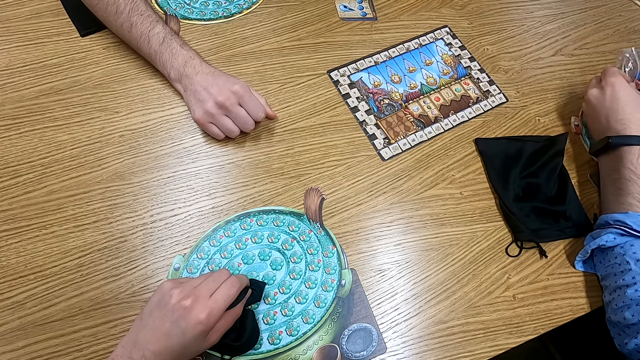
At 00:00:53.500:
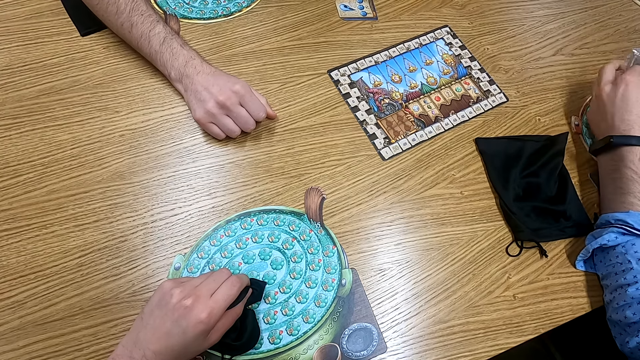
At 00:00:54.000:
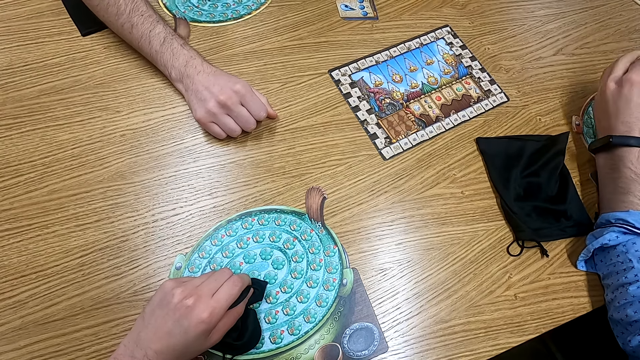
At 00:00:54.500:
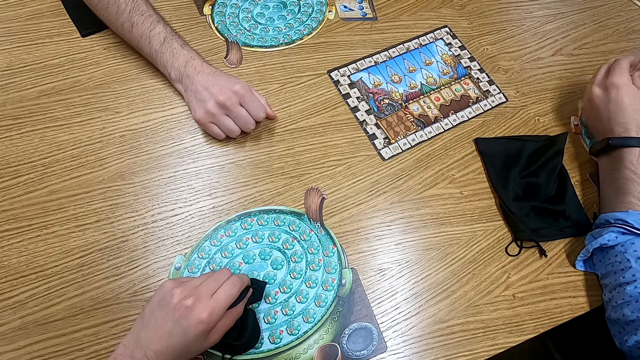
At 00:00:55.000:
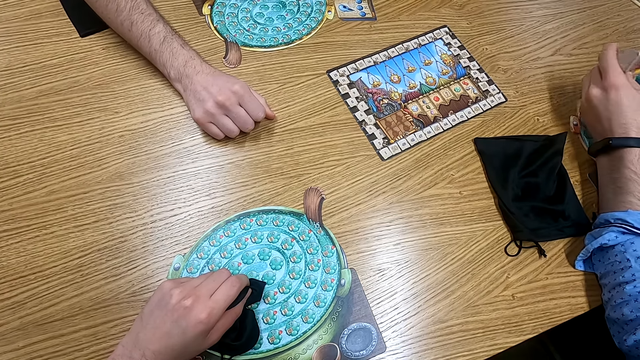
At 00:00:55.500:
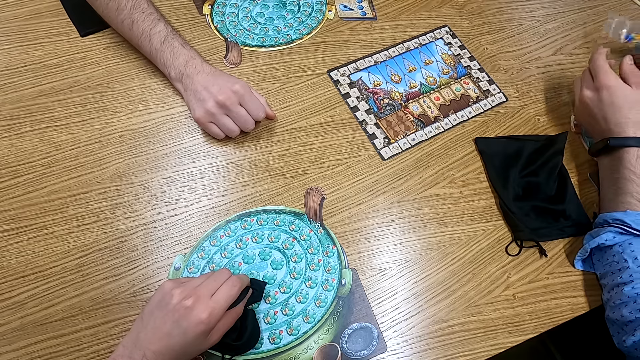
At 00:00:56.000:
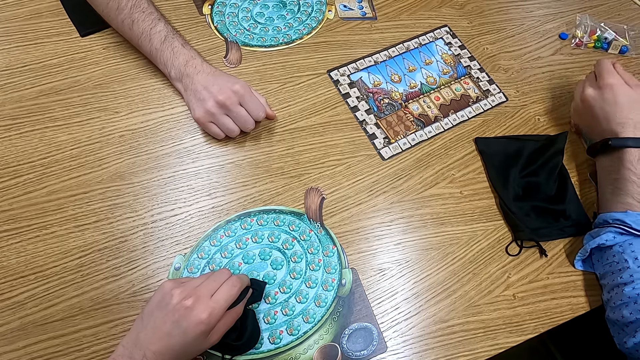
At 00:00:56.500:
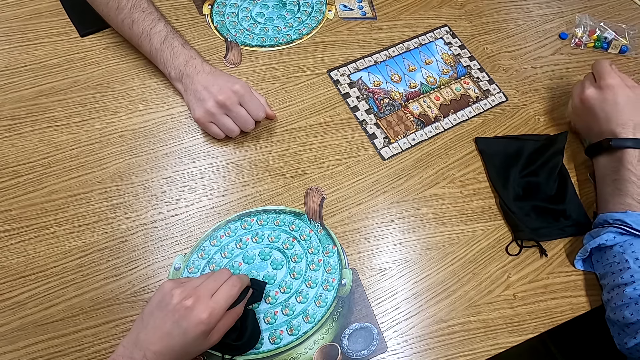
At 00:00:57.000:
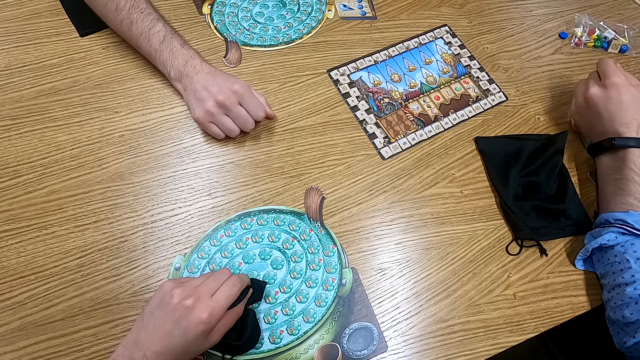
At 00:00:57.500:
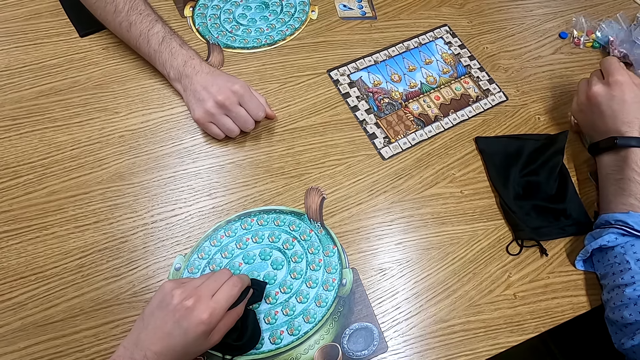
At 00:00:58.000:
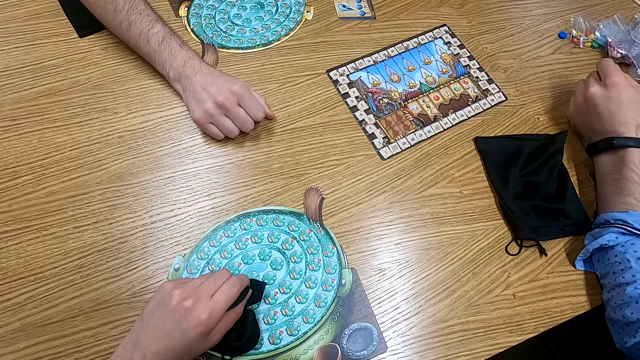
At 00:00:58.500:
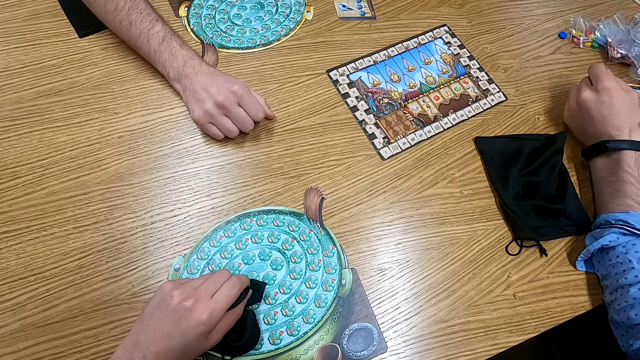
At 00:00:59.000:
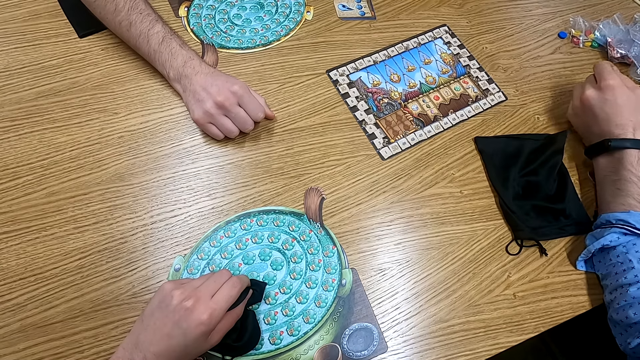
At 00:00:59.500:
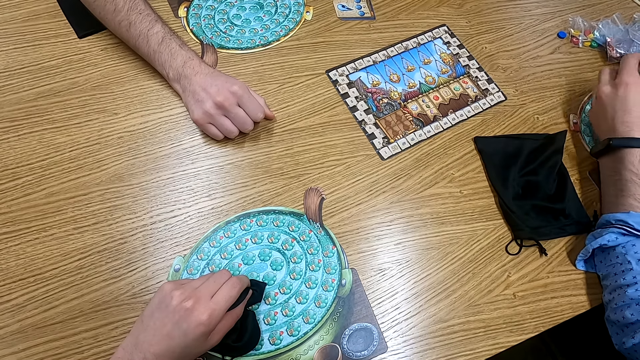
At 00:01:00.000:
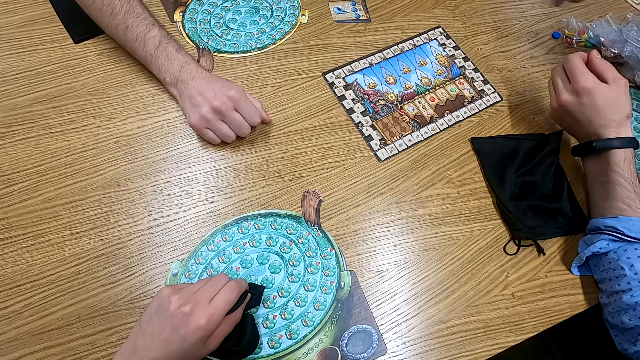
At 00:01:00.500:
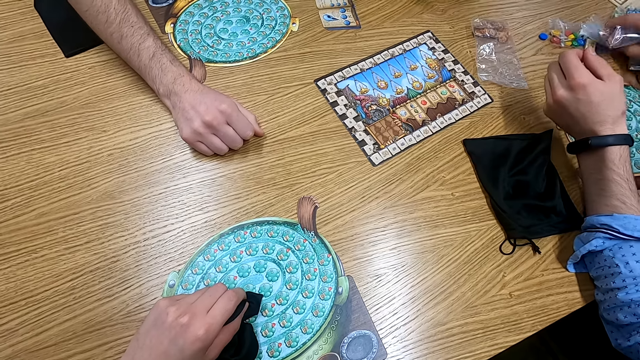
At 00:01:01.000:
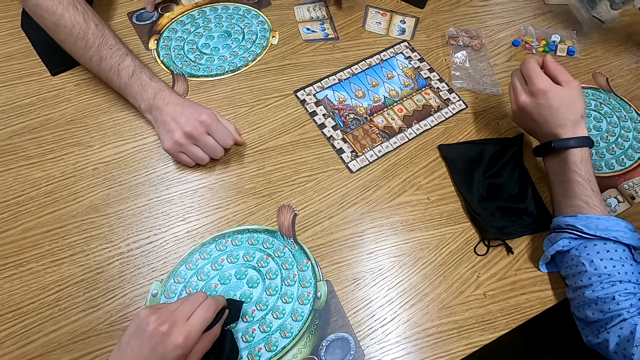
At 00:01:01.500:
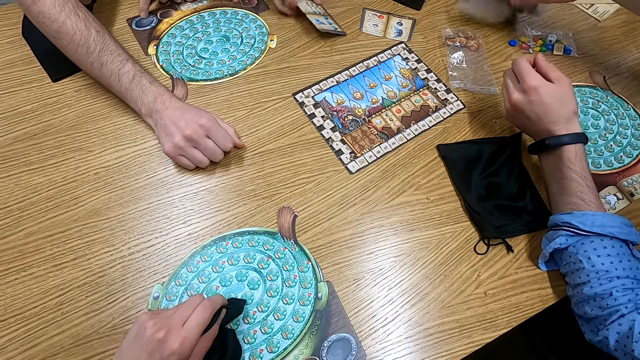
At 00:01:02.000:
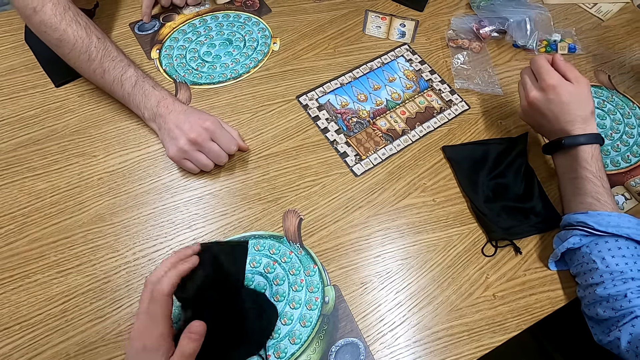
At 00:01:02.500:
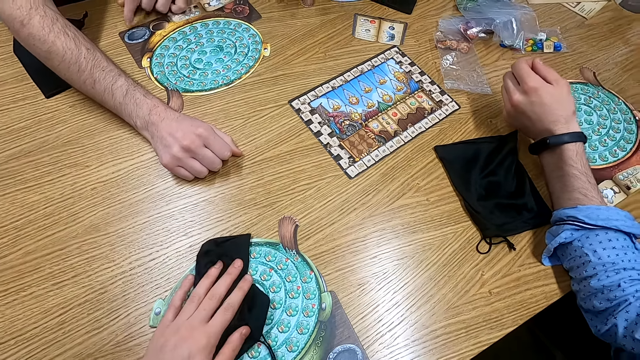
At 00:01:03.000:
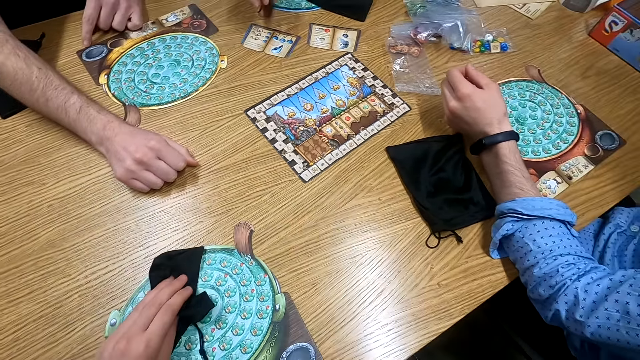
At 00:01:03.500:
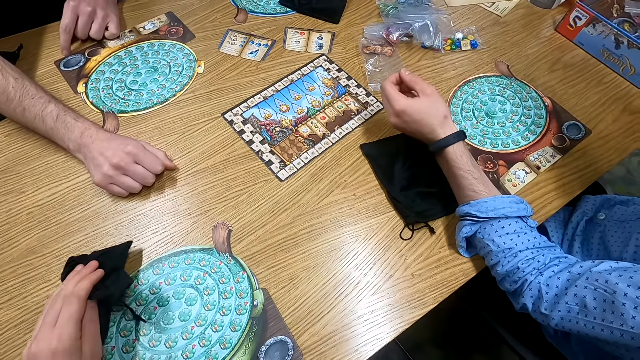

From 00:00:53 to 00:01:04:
A man unfolds a paper and handles a zipper bag. He puts the zipper bag on the table and puts the paper on the table. He puts the zipper bag on the table repeatedly. The camera wearer holds a cloth on the table.

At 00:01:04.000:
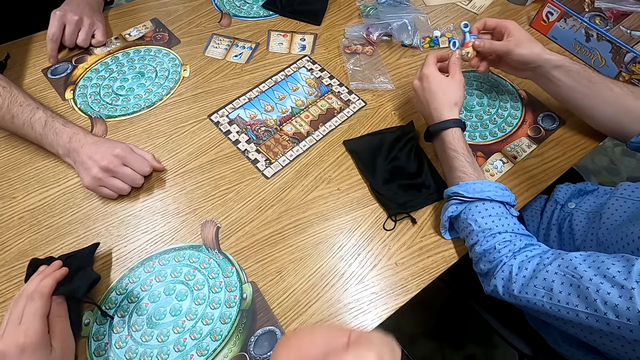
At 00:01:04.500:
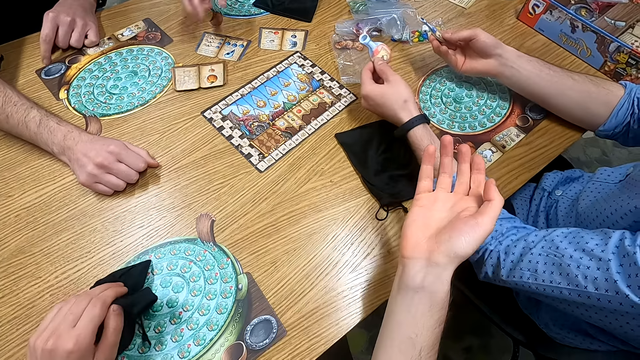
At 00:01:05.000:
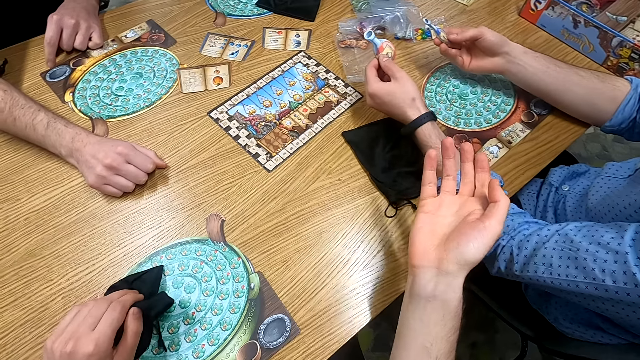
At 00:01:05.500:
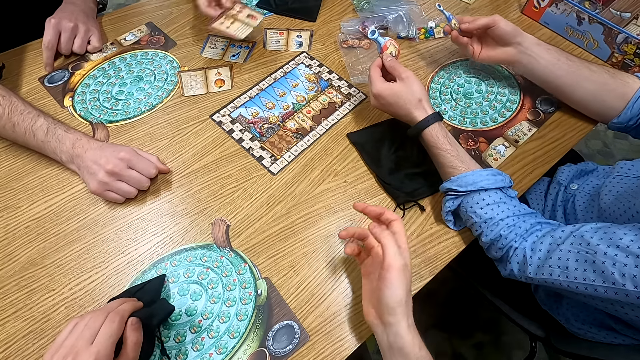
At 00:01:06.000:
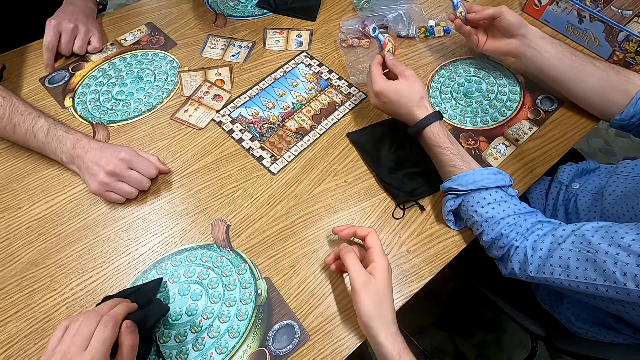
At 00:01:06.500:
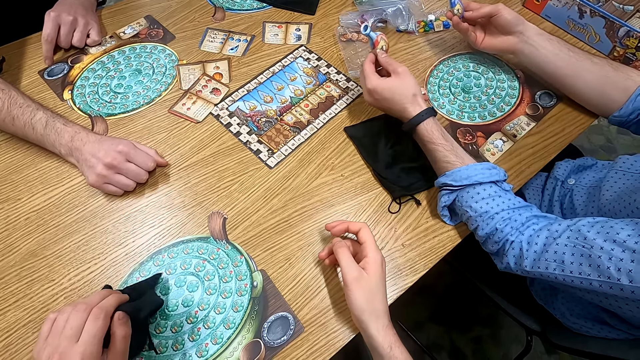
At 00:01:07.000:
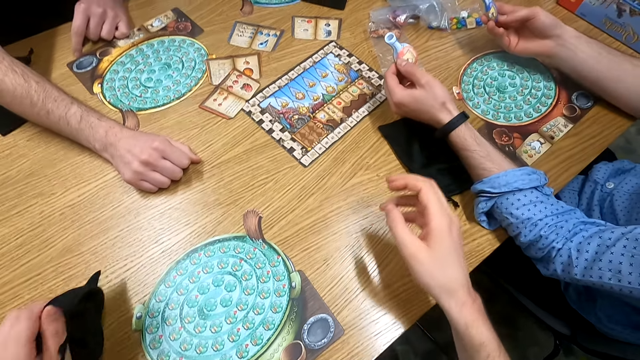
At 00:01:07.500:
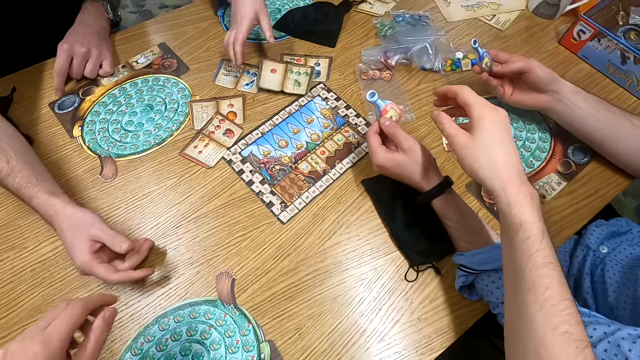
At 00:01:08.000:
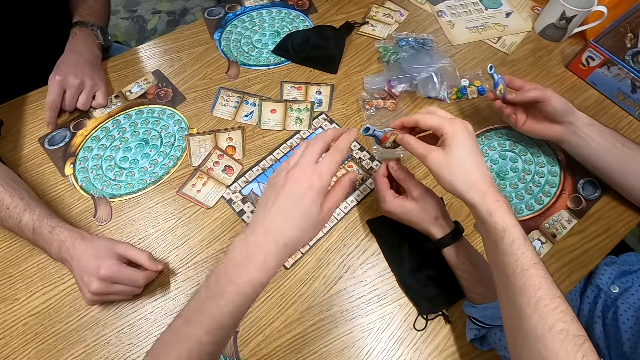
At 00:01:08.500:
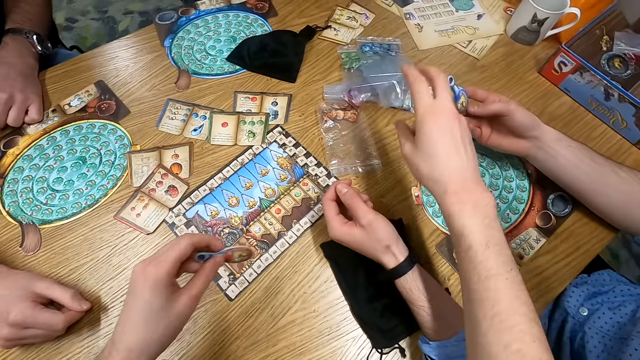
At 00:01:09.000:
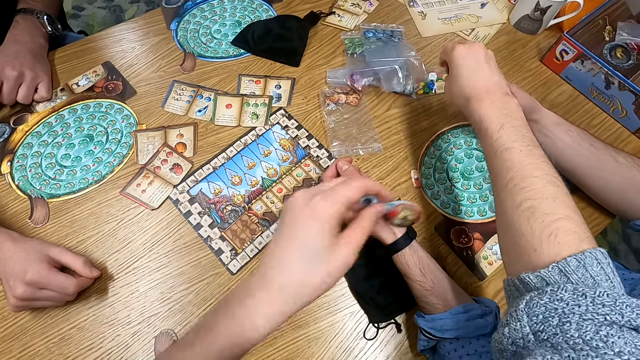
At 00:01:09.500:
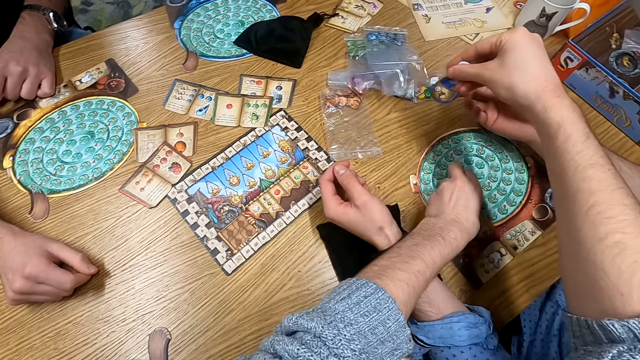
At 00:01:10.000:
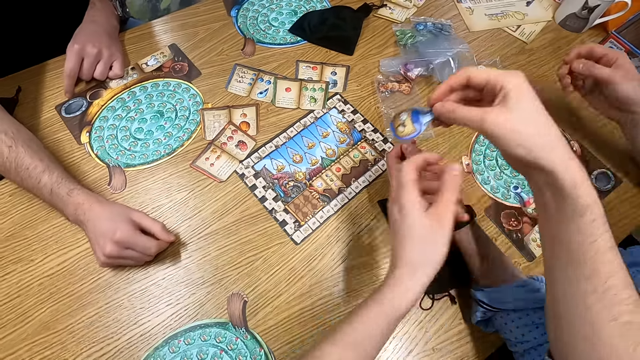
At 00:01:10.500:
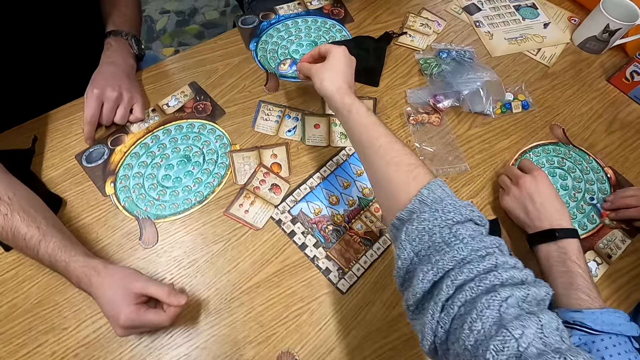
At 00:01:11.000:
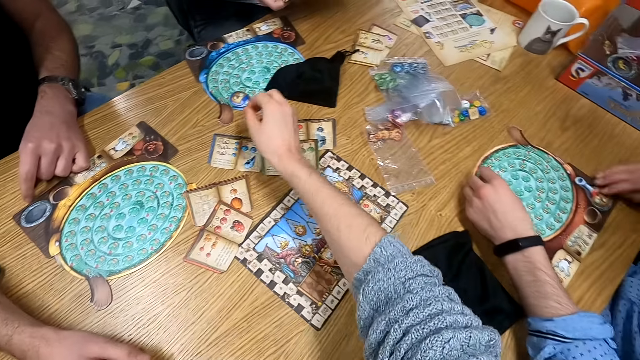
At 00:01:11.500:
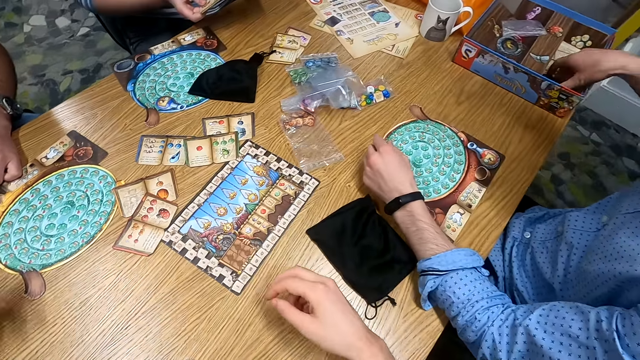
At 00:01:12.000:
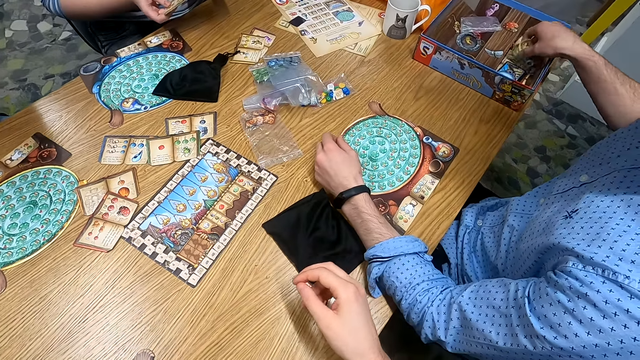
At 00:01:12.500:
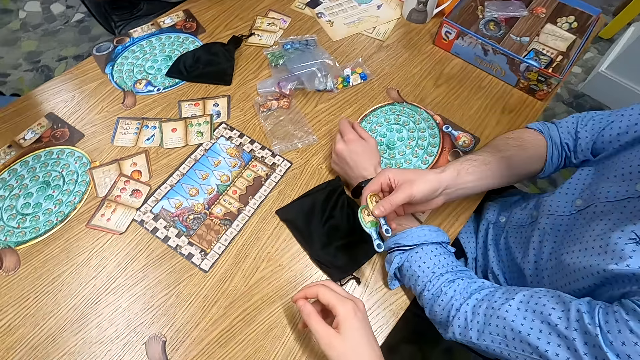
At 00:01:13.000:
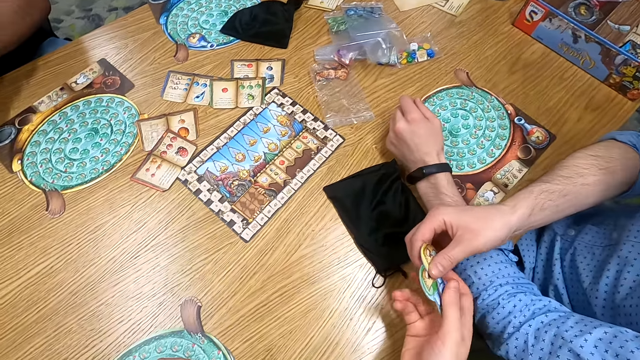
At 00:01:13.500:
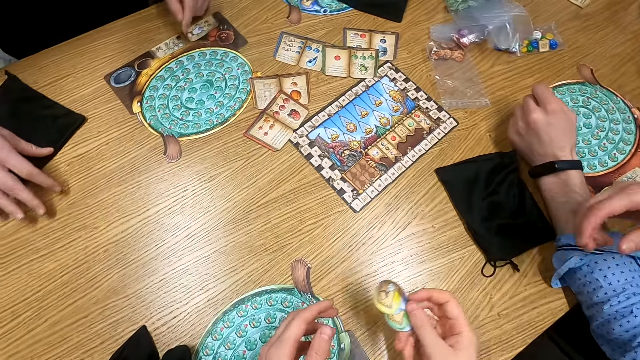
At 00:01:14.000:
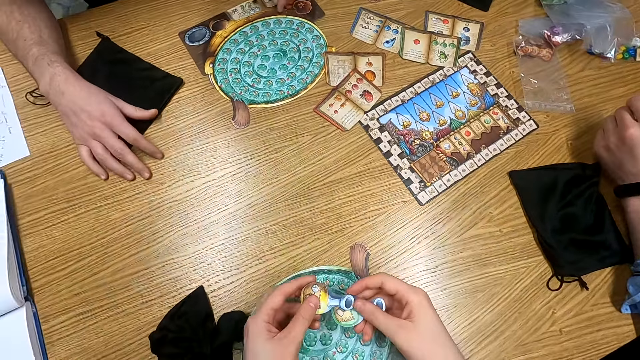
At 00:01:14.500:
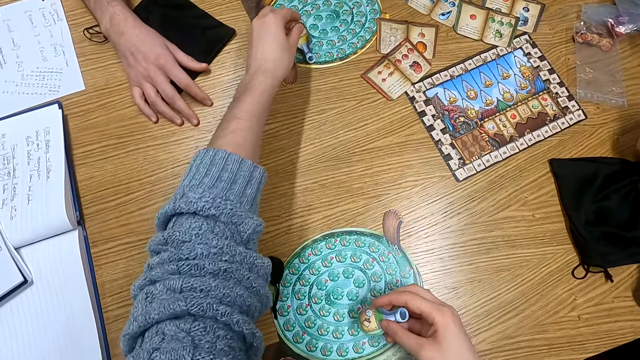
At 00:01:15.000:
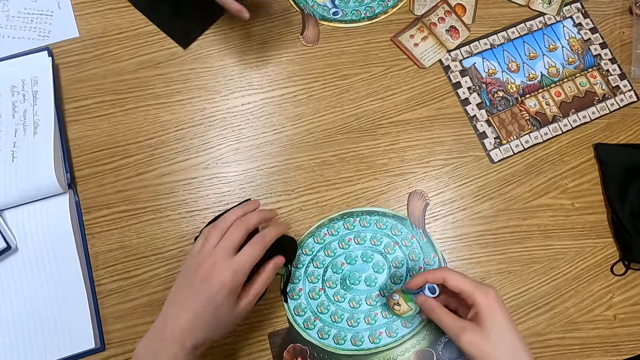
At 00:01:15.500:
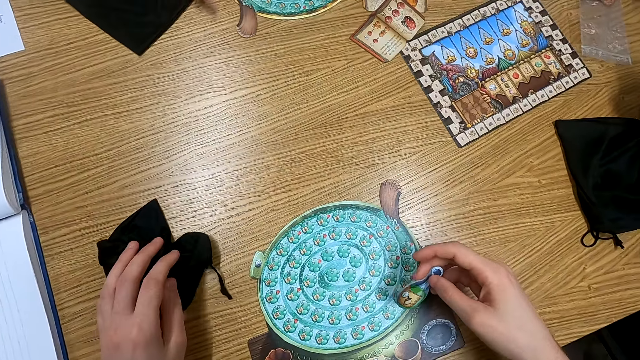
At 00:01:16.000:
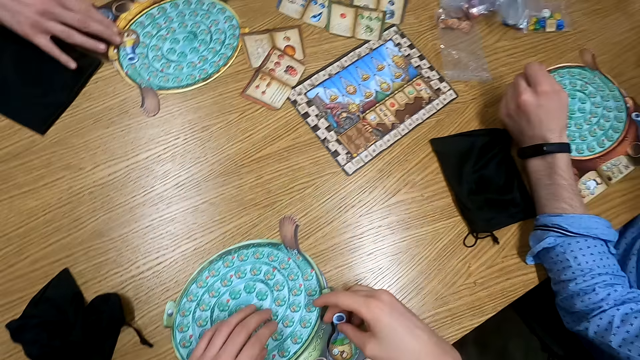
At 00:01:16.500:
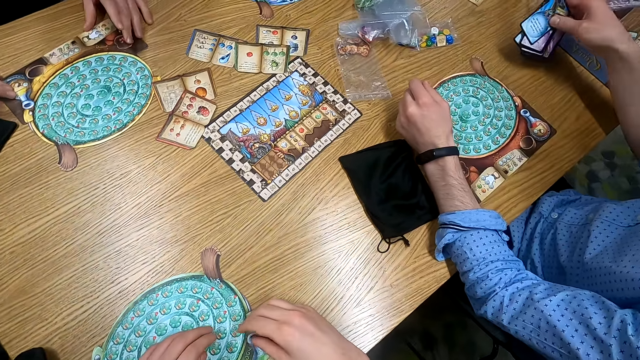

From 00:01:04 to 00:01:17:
The camera wearer turns to the side. A man puts a paper on the table. Another man holds something. The first man puts the paper on the table. The second man holds something. The first man puts the paper on the table. The camera wearer takes something from a third man. They hold something. They take something from the third man again. They put something on the table, hold something, and put something on a board. They turn to the side. The third man picks up something from the box. The second man holds something. The third man hands a fourth man something. The camera wearer holds something and puts something on the board. They turn to the side.
